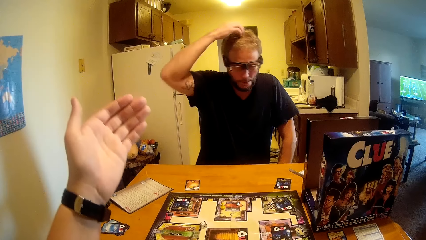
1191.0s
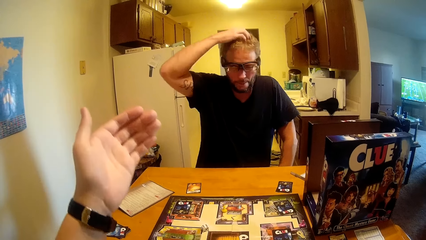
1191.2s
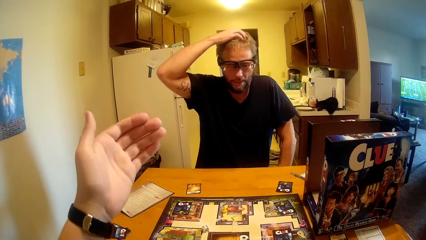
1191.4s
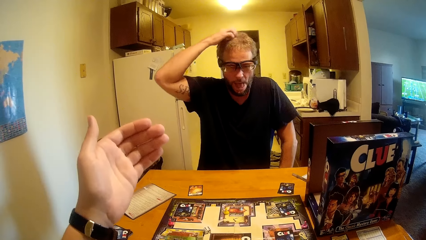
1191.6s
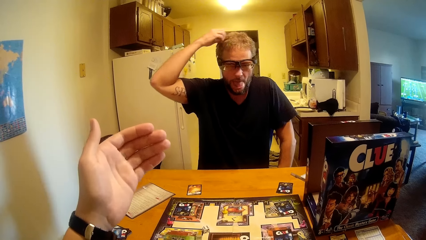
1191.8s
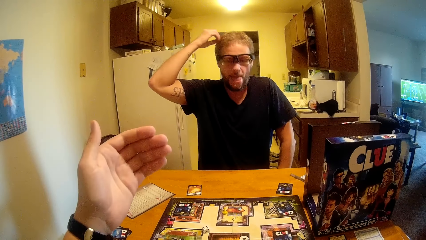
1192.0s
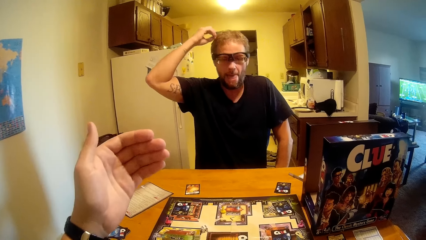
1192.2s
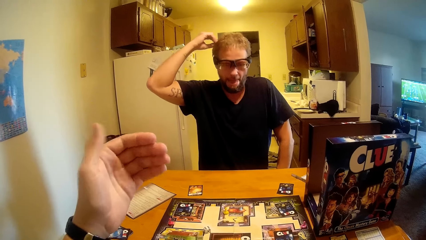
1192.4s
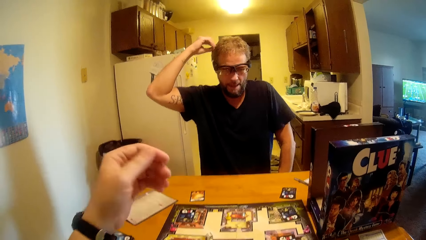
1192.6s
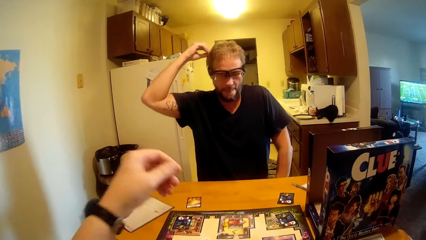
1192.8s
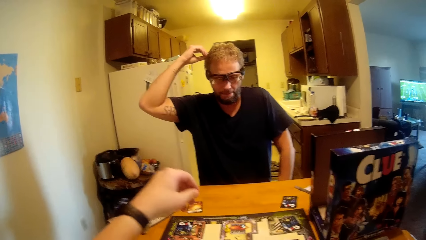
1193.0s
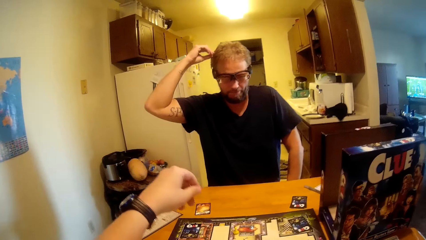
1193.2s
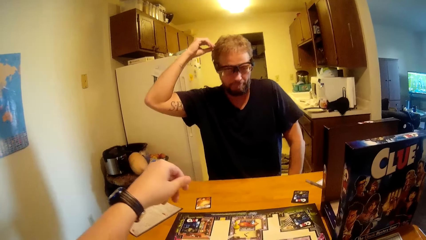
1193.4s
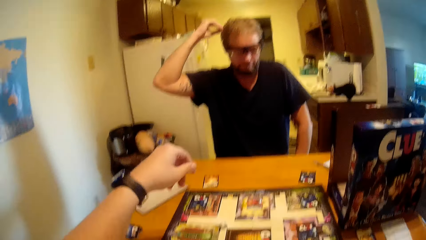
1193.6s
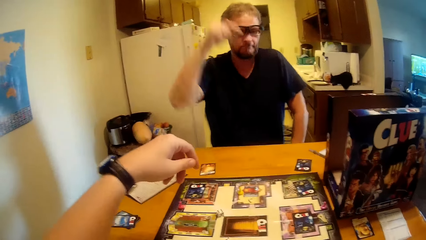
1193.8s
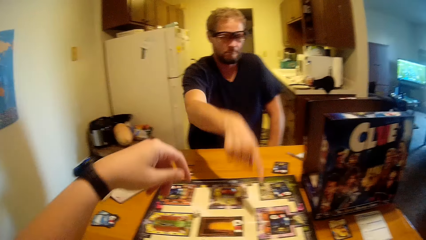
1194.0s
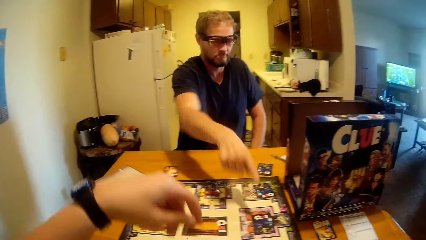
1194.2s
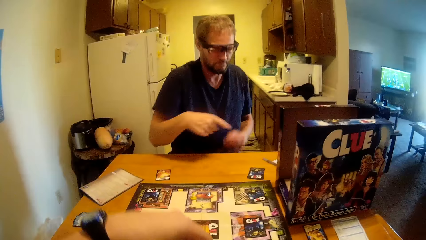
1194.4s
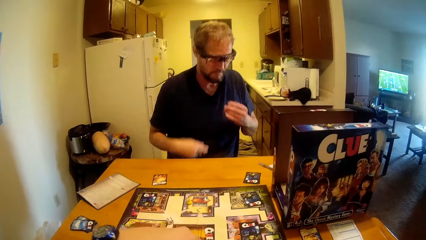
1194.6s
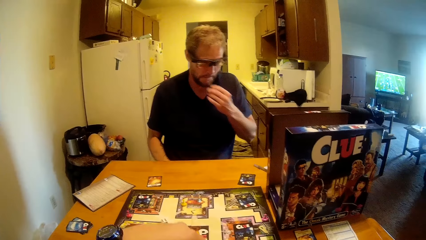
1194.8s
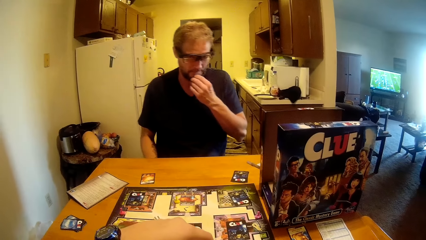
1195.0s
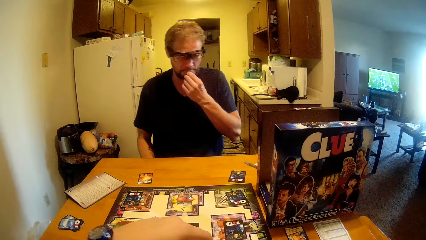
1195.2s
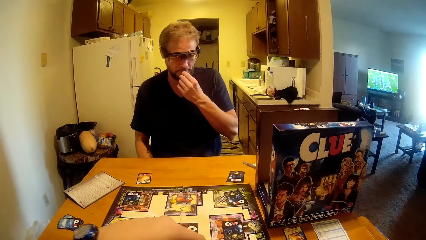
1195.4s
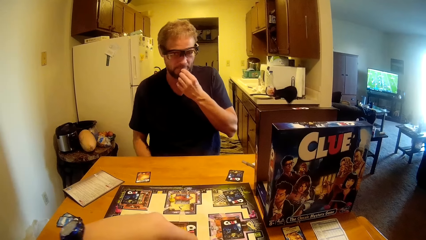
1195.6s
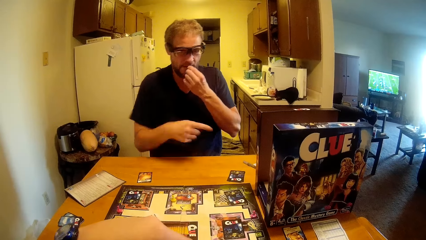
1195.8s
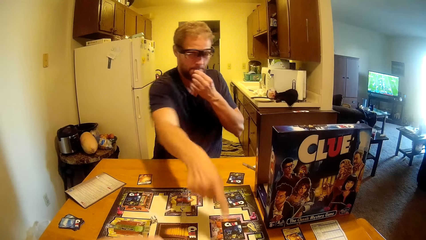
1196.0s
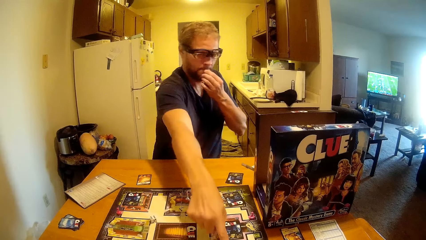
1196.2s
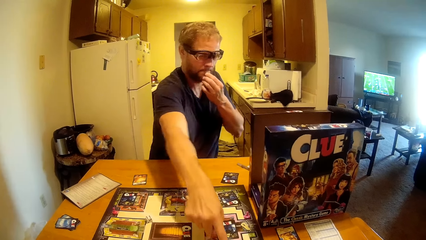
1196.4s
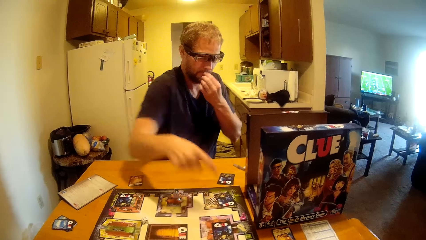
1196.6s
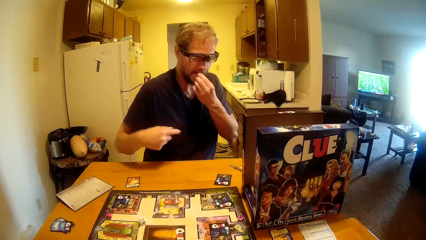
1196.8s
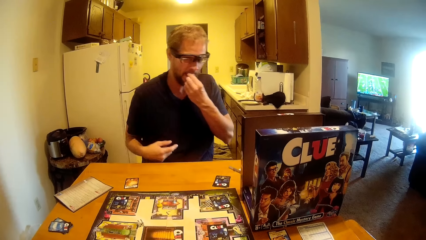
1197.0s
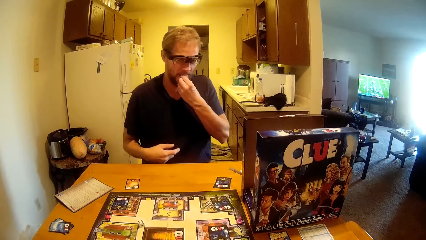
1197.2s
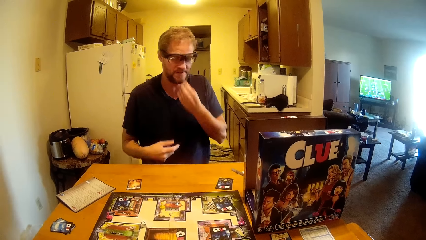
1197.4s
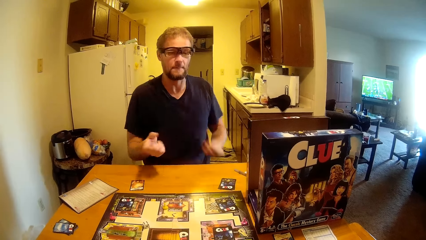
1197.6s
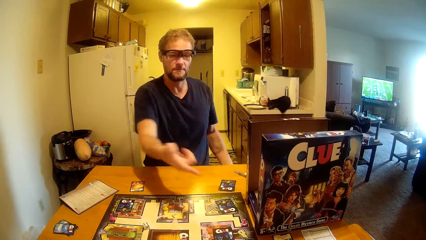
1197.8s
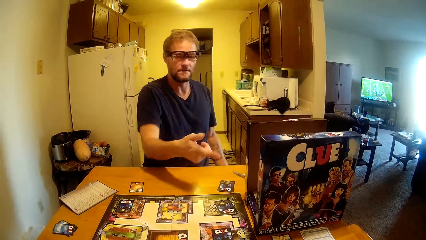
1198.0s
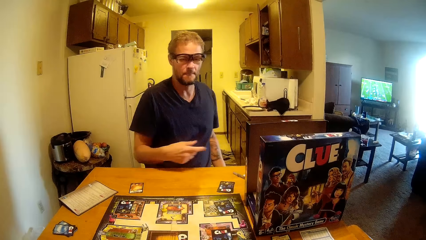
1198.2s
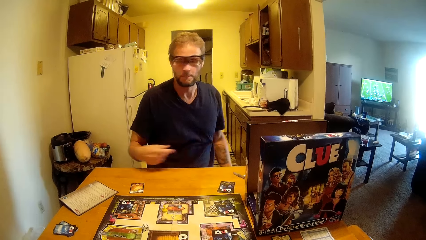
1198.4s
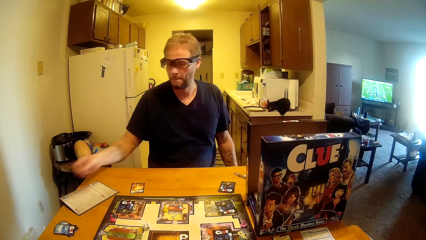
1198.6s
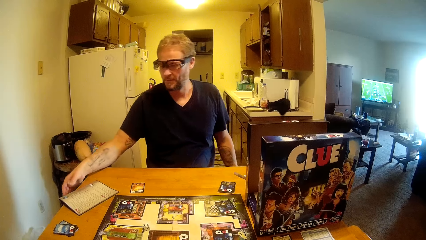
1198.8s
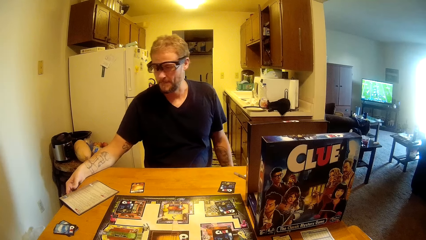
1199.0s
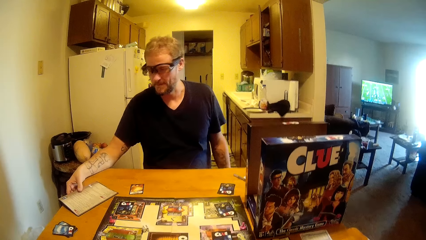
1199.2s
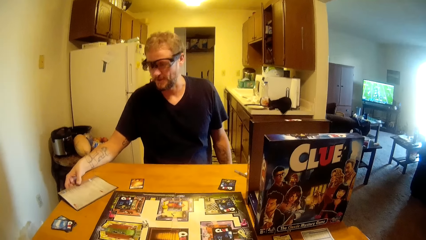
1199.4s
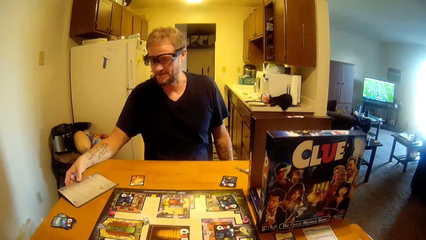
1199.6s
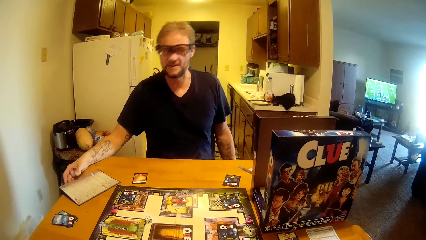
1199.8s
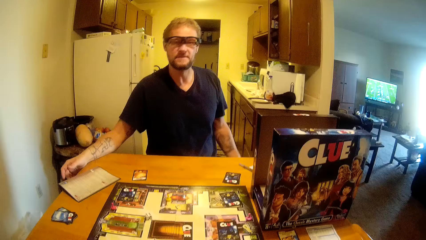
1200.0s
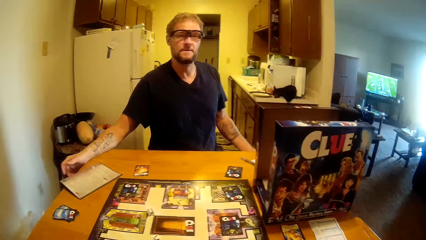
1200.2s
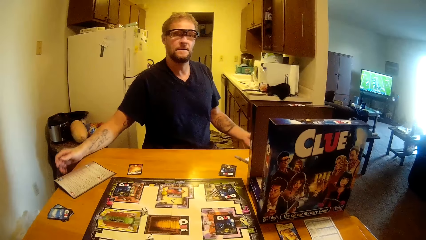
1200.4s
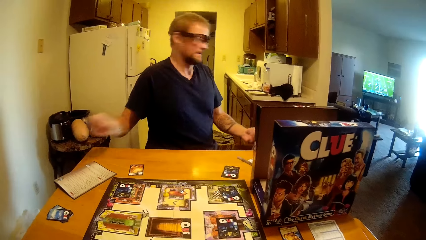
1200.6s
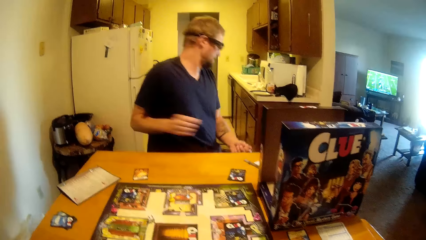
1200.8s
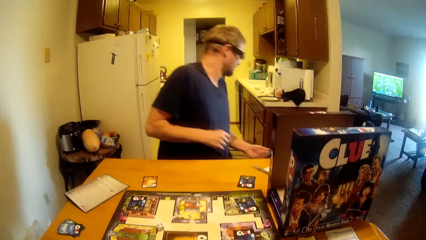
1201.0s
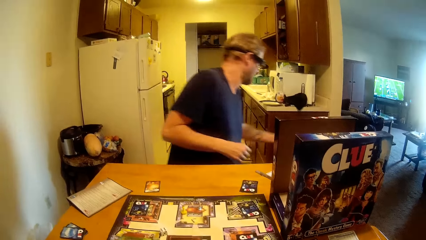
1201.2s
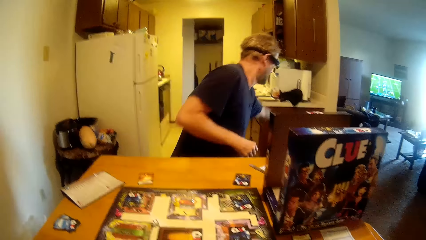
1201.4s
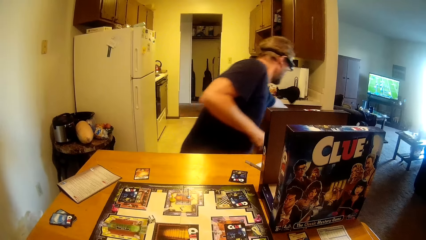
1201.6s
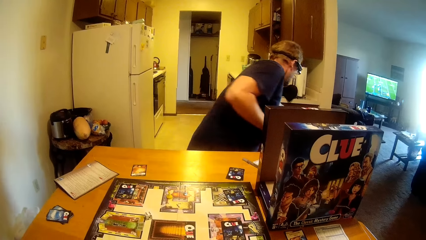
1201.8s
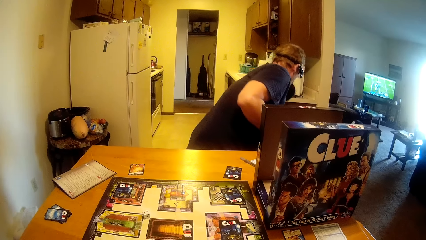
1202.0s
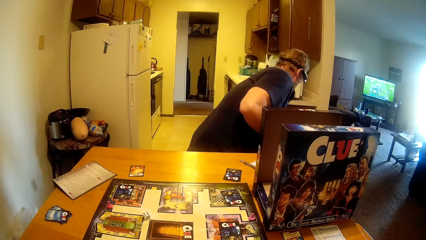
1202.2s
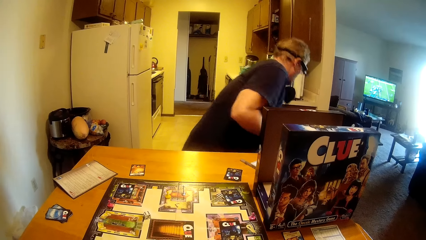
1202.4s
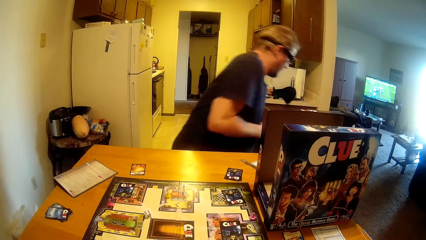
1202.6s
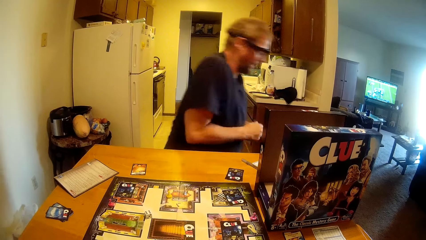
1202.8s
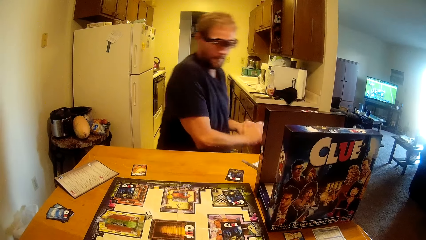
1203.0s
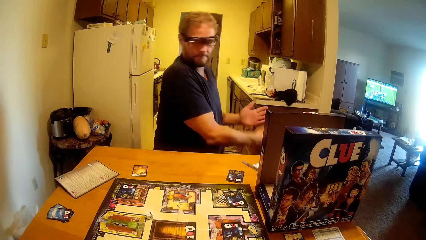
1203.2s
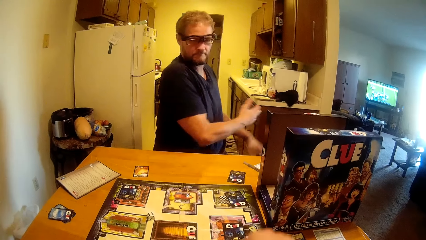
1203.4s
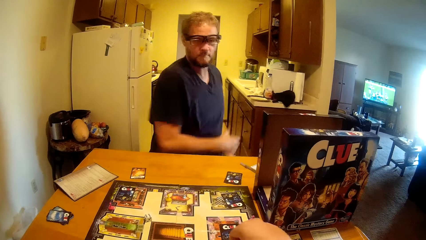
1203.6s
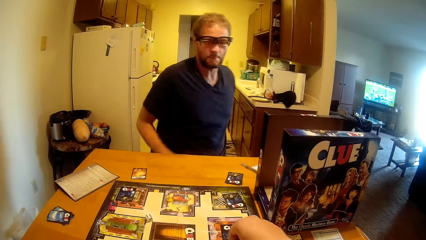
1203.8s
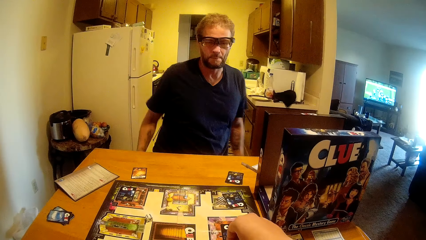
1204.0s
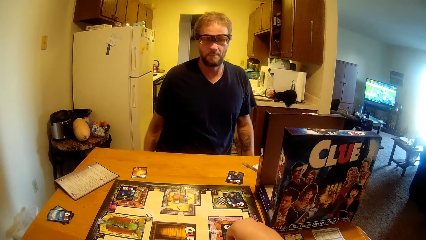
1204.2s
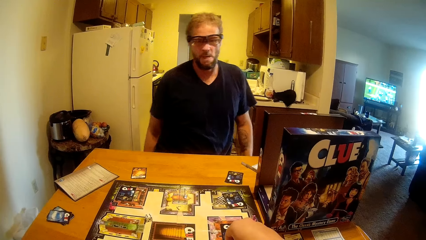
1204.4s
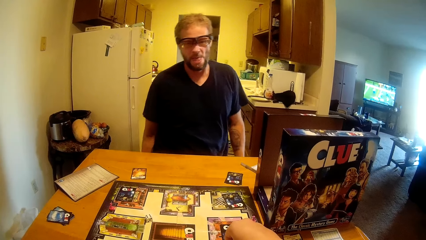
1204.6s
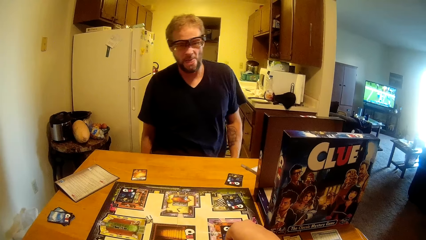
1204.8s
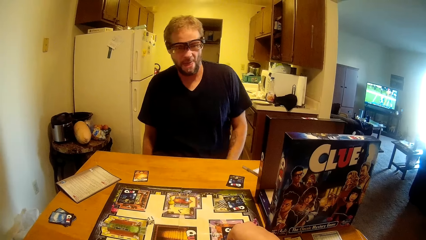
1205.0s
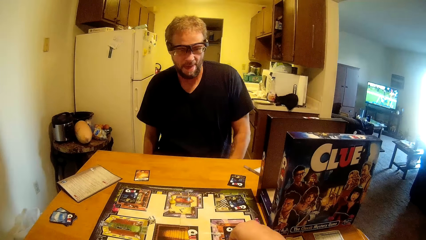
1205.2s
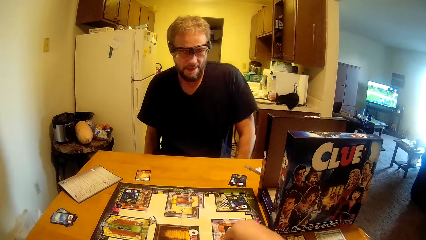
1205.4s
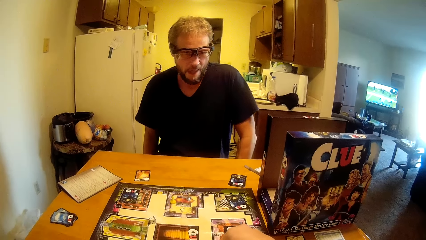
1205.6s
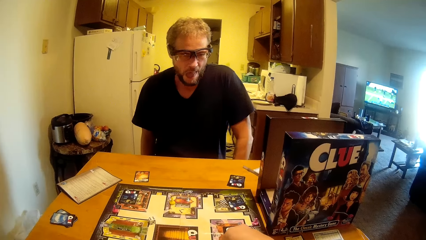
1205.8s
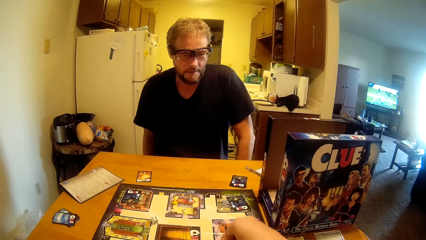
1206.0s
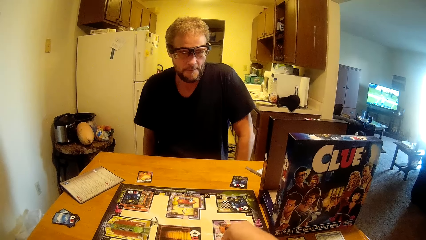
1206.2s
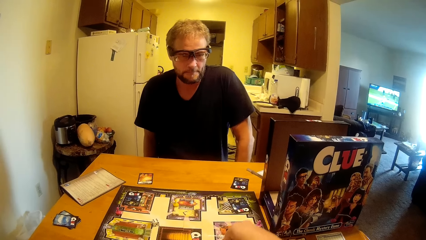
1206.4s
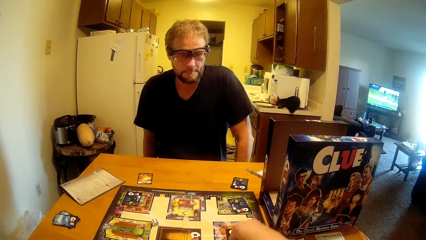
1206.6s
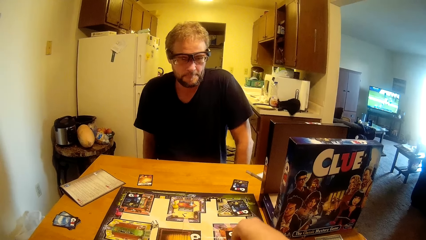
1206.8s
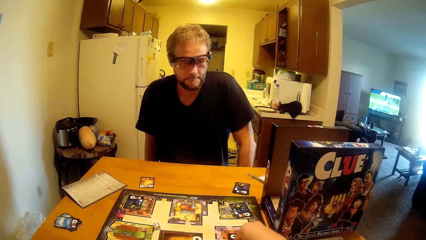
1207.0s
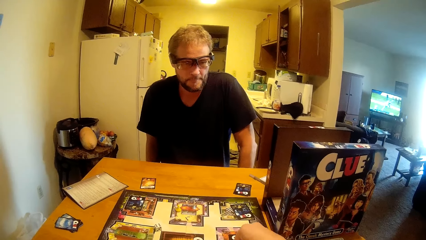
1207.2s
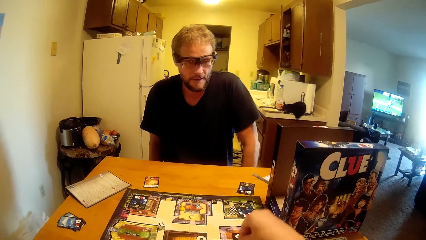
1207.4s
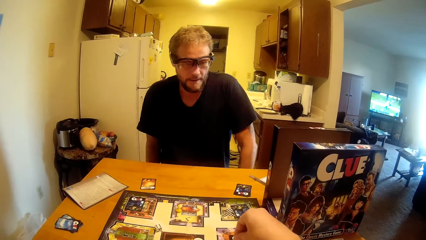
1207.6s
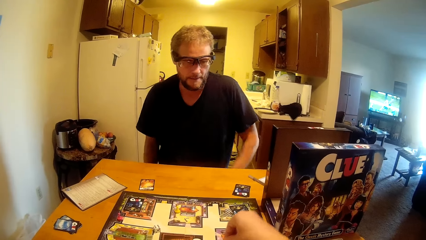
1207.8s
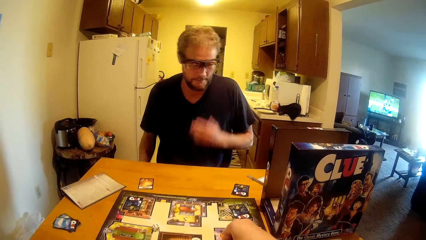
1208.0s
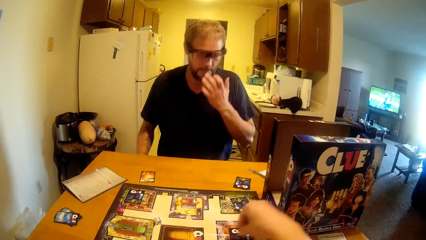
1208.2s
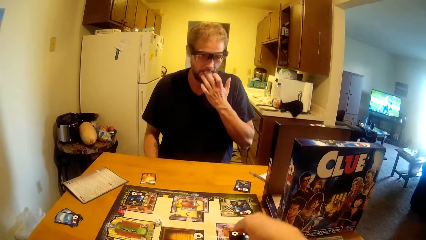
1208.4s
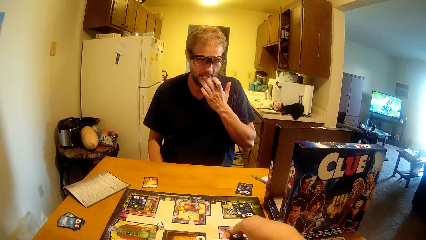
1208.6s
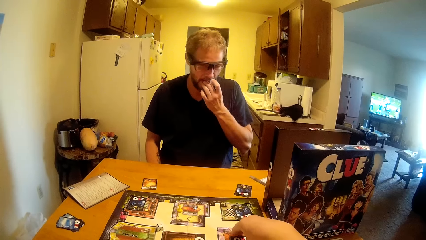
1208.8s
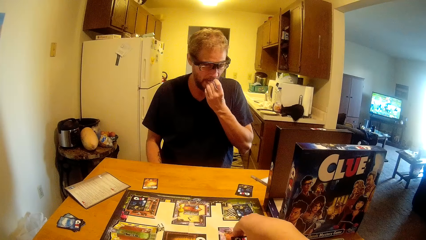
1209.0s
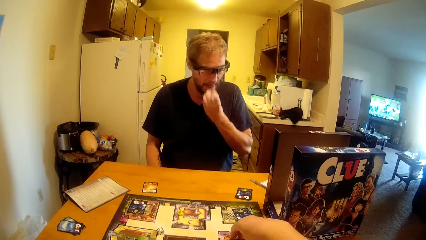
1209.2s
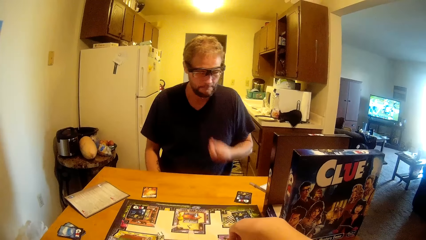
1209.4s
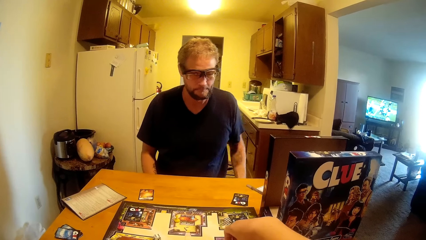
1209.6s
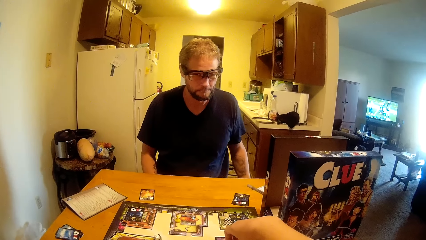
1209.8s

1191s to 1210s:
A man holds his head. The camera wearer moves his hand. The man points at the table. He holds his chin. The camera wearer talks to the man. The man points at the table again. The man talks to the camera wearer. He points at the table. He holds a paper on the table. The man touches the paper on the table. He holds something. He rubs his hands. The camera wearer moves some cards on the table. He counts on the game. The man holds his chin.
